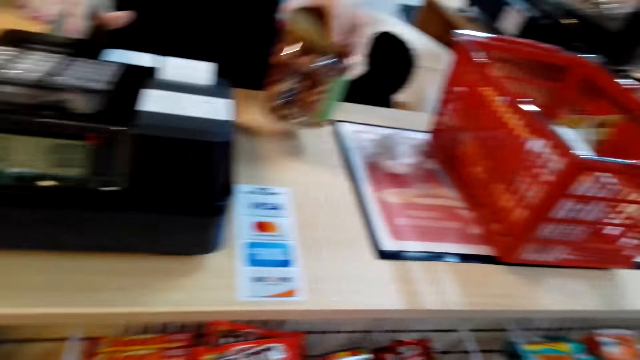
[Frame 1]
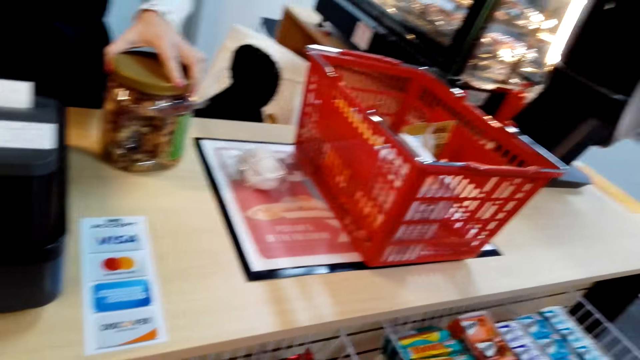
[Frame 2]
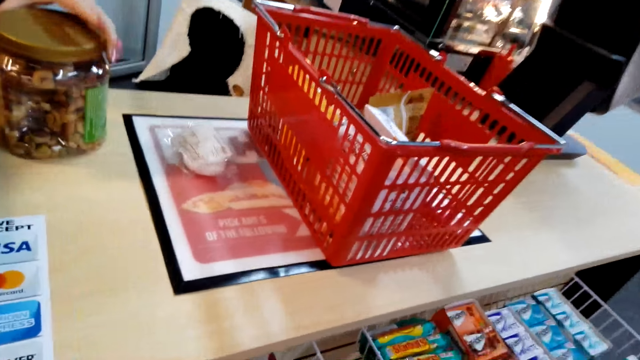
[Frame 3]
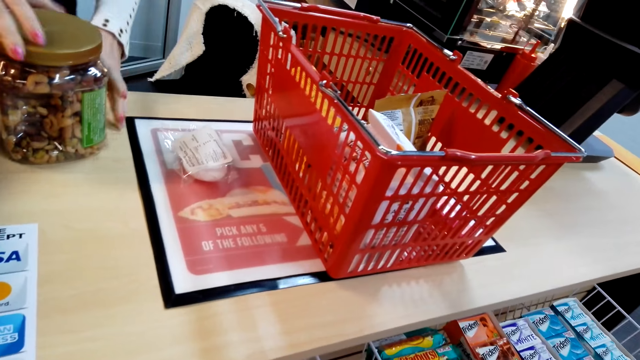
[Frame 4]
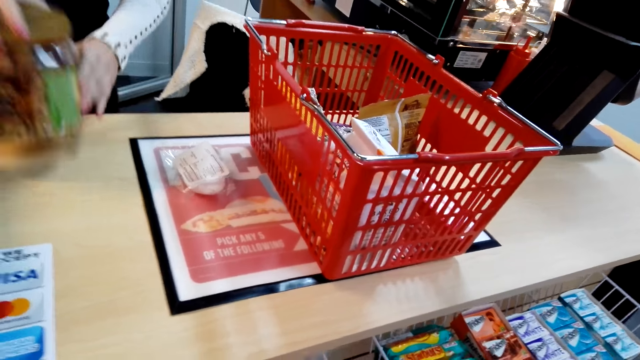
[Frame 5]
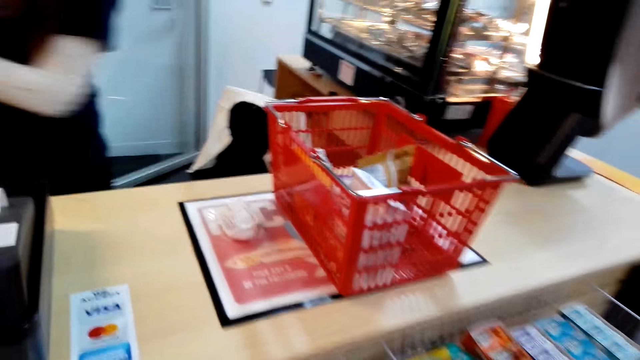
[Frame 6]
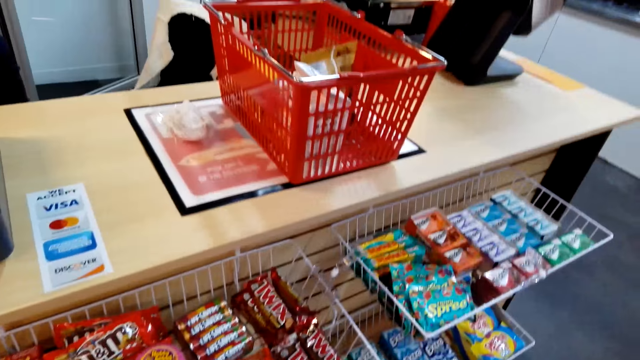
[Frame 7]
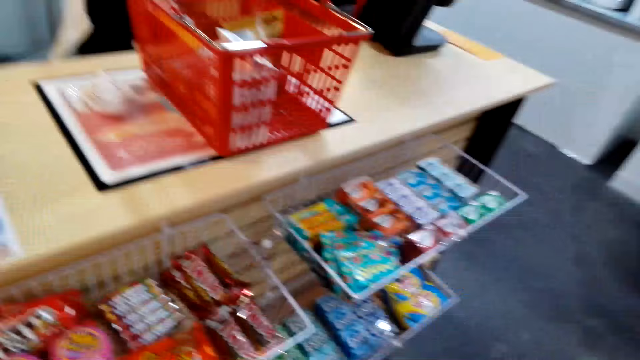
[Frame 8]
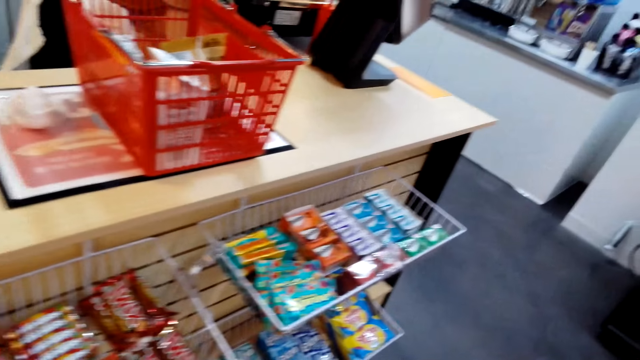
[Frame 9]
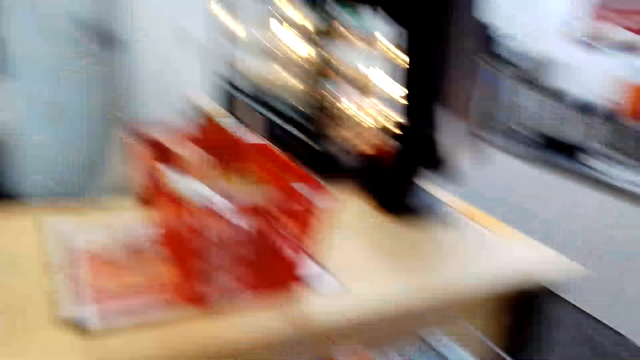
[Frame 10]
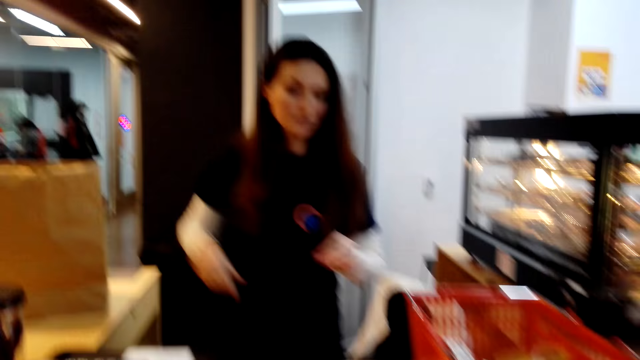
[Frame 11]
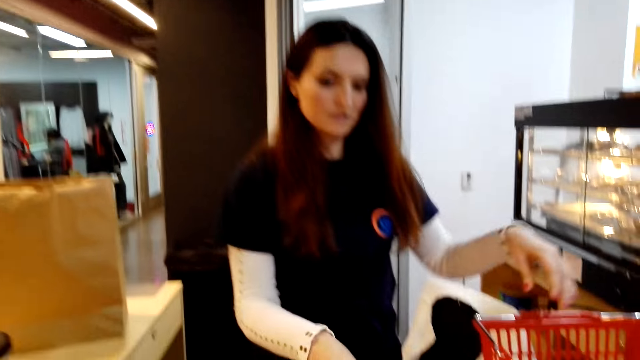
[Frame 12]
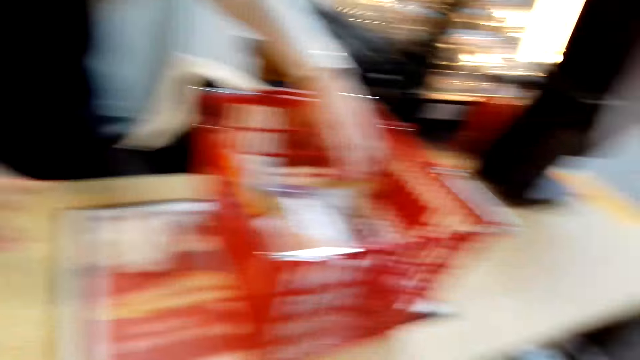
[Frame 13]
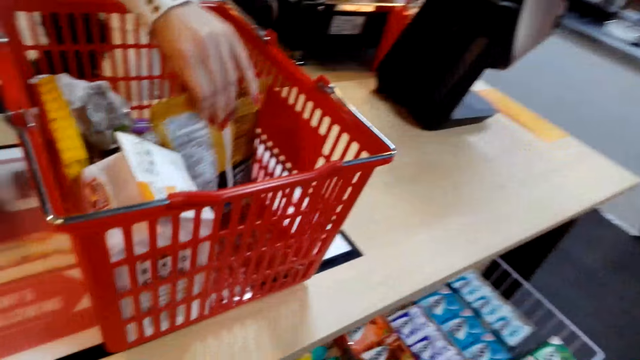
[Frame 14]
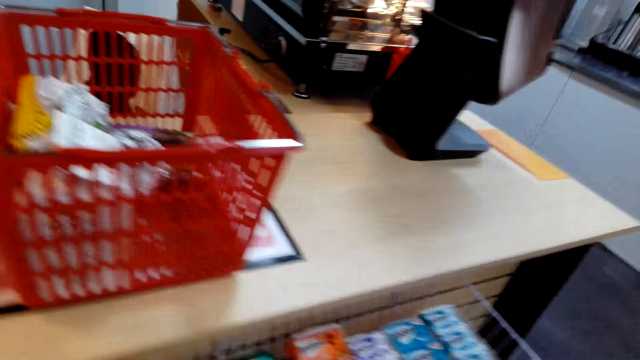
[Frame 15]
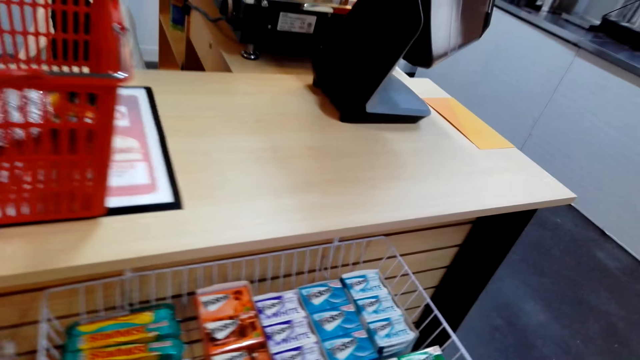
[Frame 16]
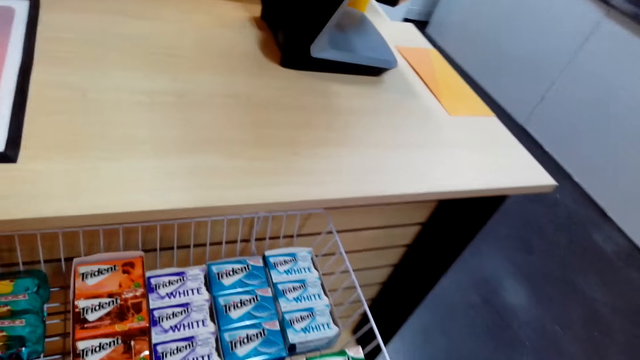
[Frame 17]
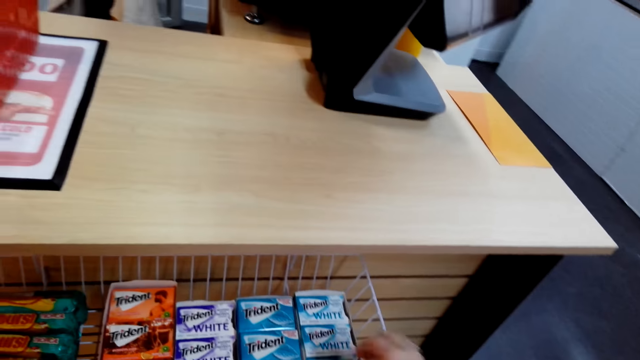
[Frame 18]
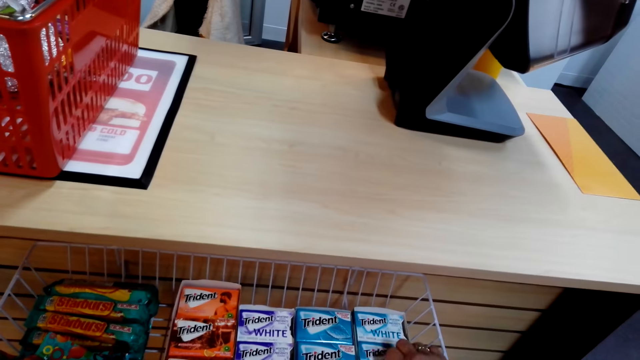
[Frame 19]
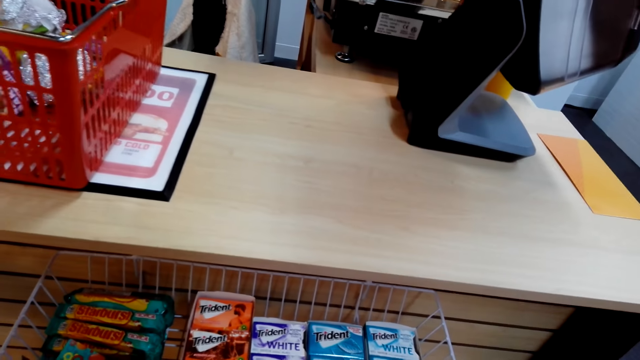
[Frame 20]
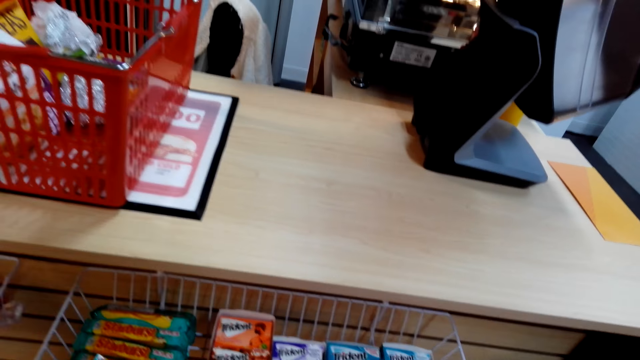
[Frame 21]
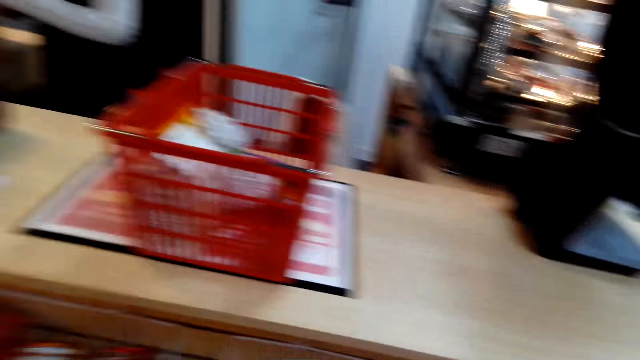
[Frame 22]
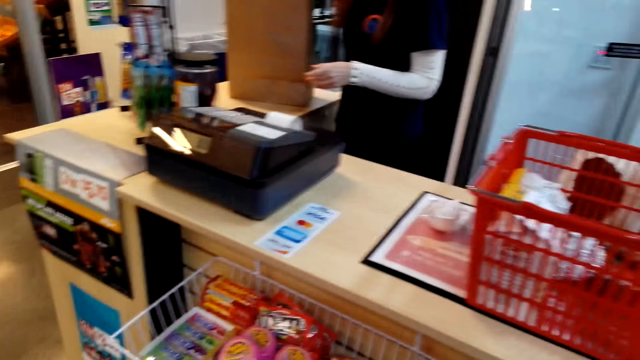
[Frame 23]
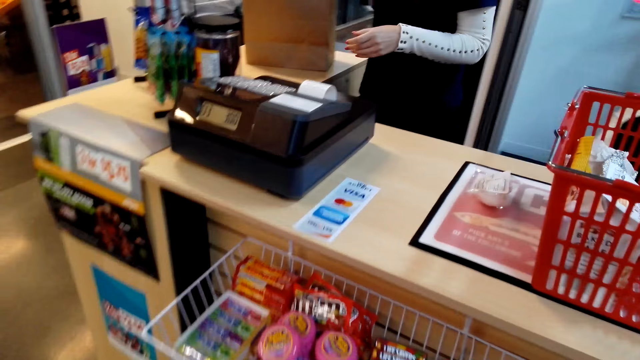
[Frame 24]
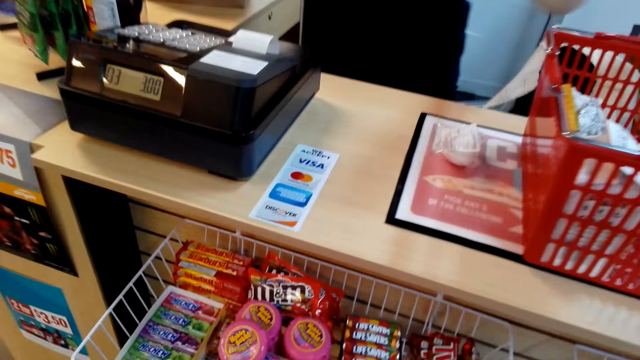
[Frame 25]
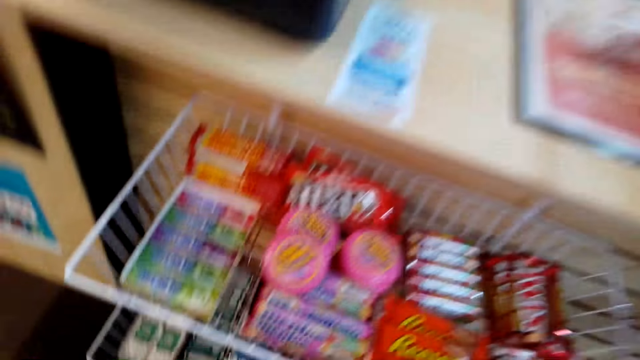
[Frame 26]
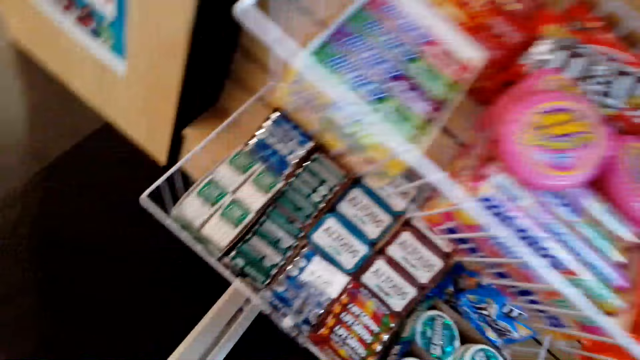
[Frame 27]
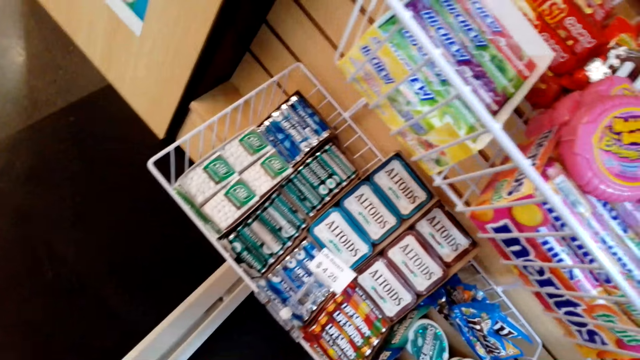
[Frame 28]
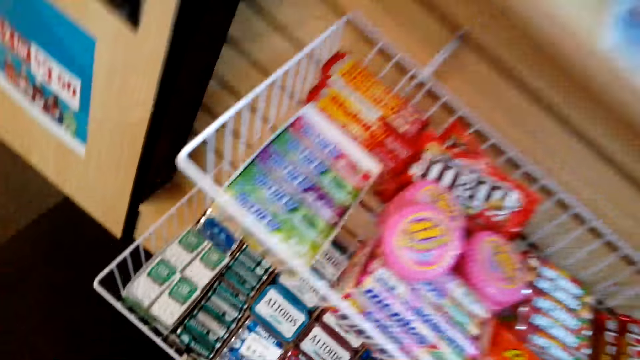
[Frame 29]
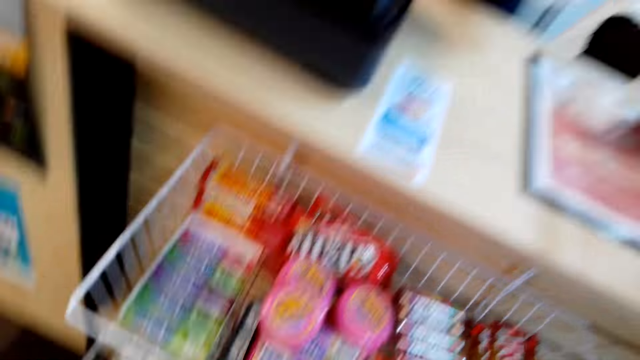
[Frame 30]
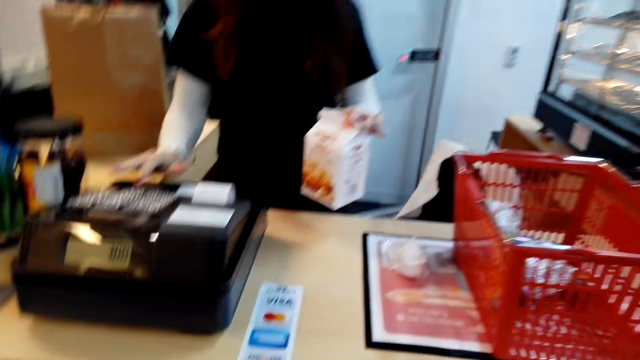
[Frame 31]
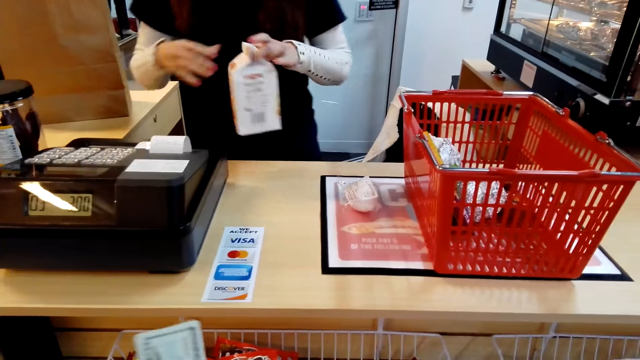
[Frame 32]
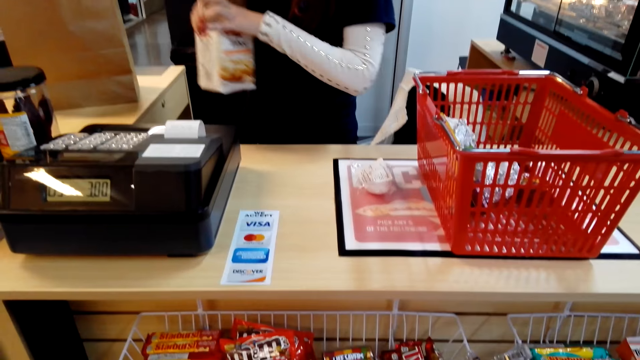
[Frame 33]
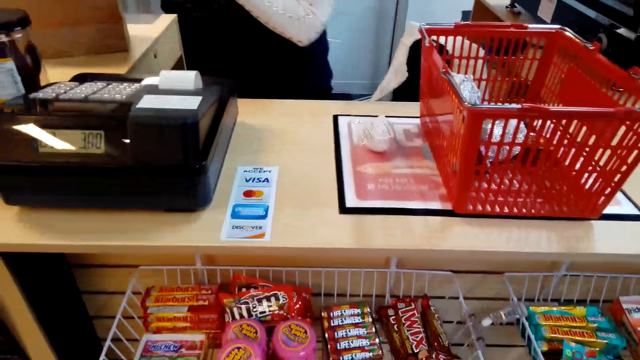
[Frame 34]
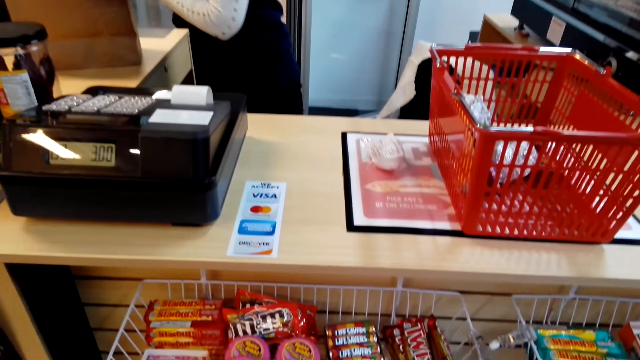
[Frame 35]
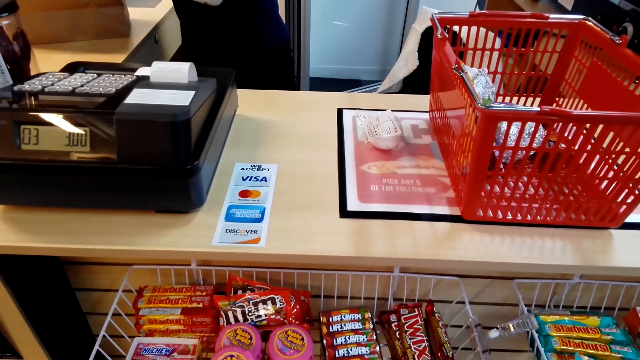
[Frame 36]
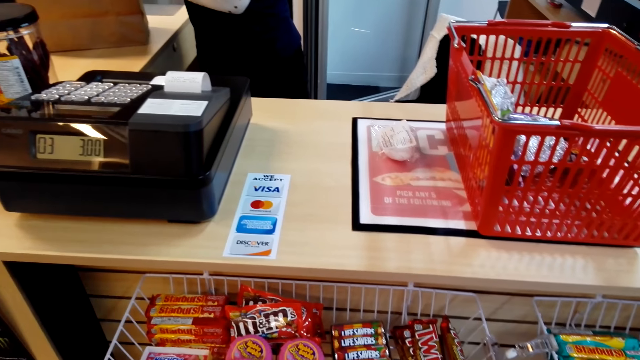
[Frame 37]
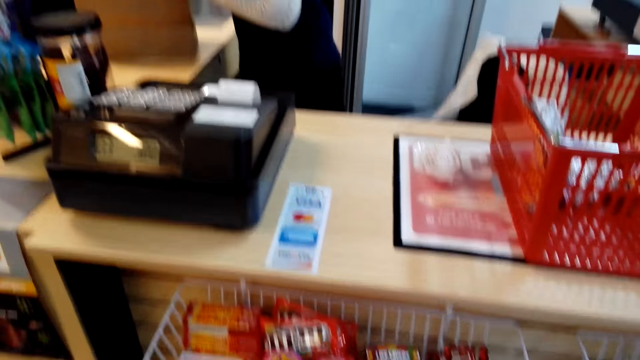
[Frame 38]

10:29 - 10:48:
A cashier scans the product in a cash register machine. The cashier packs an item in a bag. The cashier picks an item from the cart. The camera wearer converses with the cashier. They stare at the cash register. They look around the counter. The cashier feeds the information of an item in the cash register.

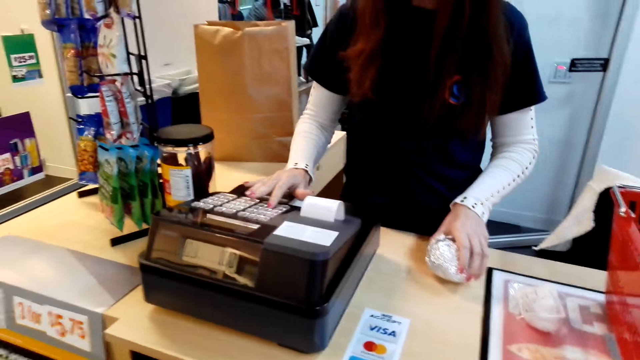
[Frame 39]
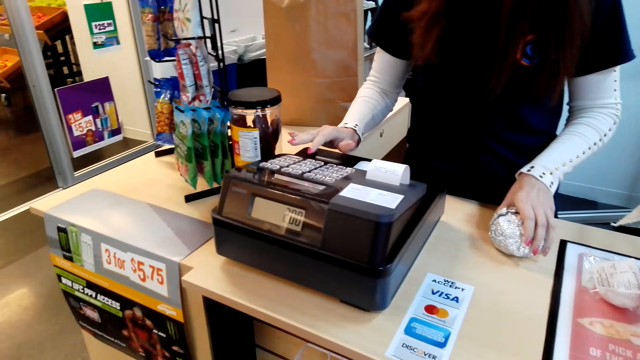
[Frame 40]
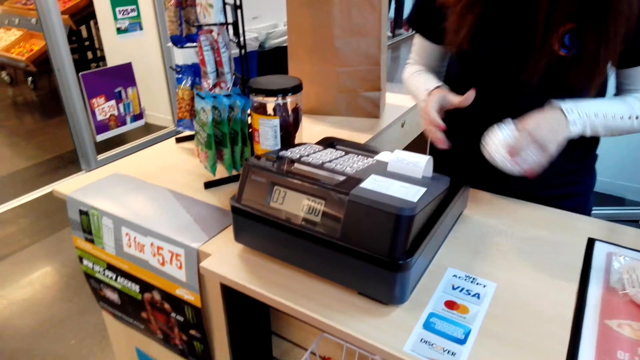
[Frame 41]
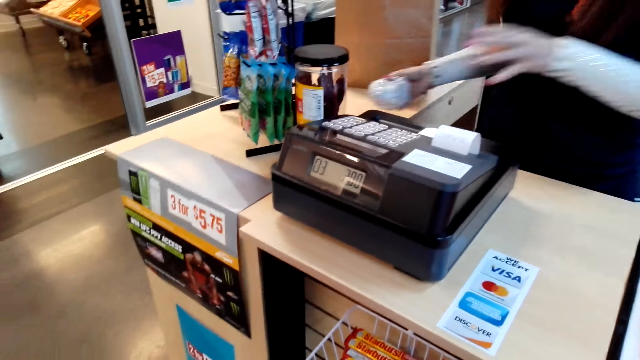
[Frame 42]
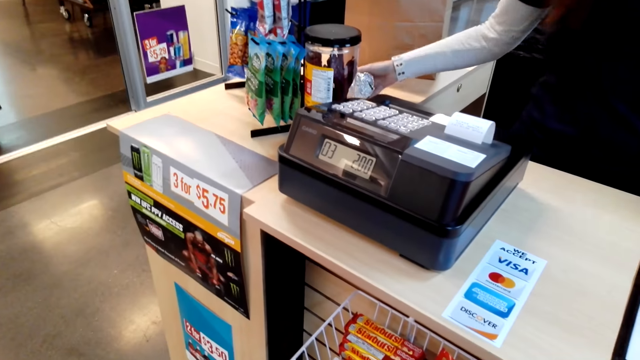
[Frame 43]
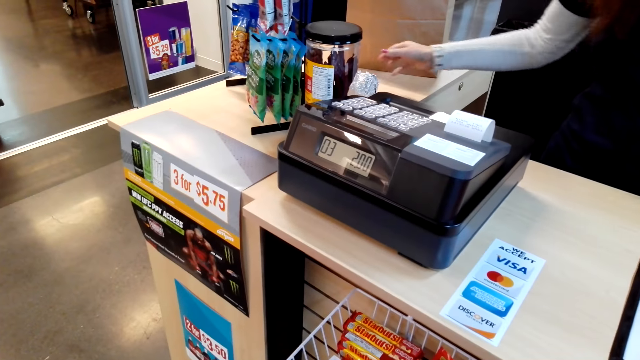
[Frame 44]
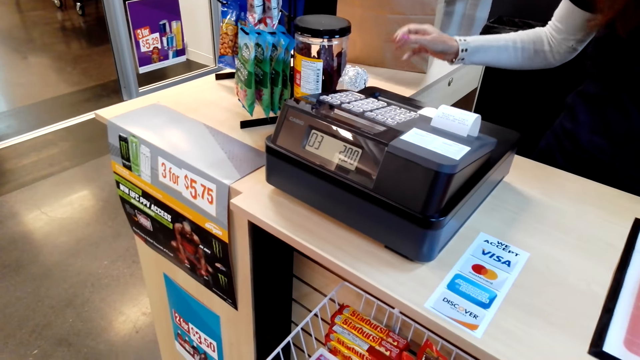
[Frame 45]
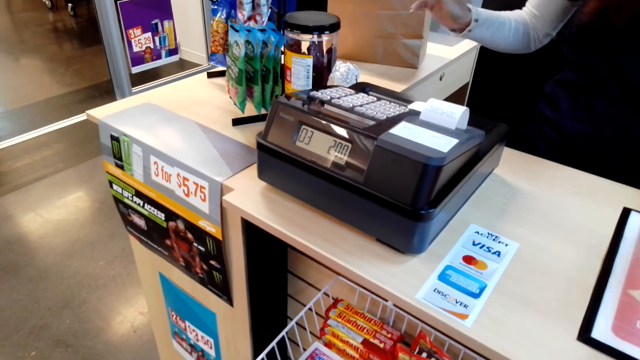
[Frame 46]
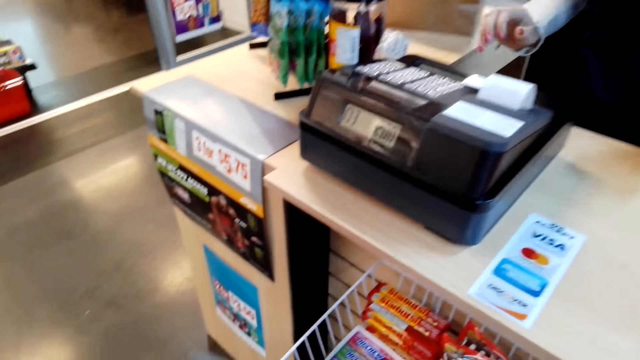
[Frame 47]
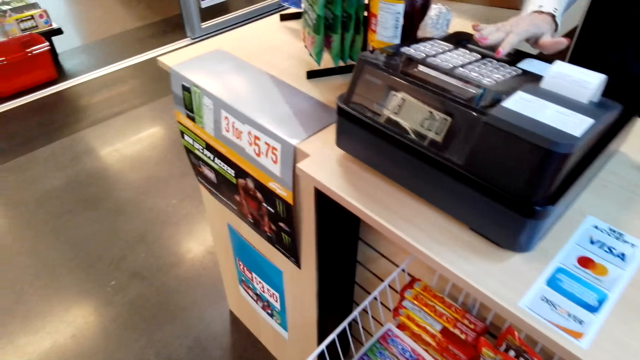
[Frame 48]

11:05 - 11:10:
A cashier feeds the information of an item in the cash register. The cashier puts an item on the counter.
